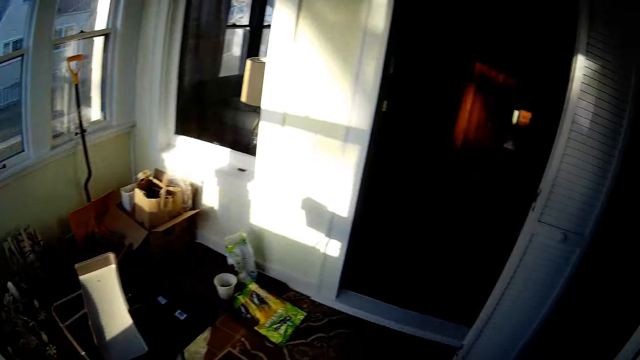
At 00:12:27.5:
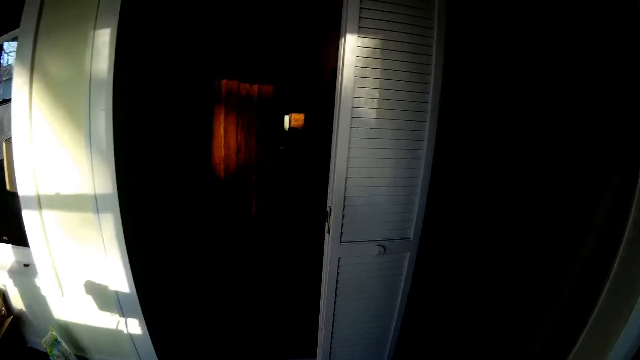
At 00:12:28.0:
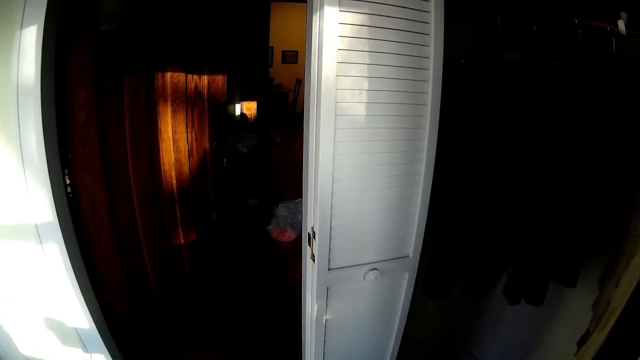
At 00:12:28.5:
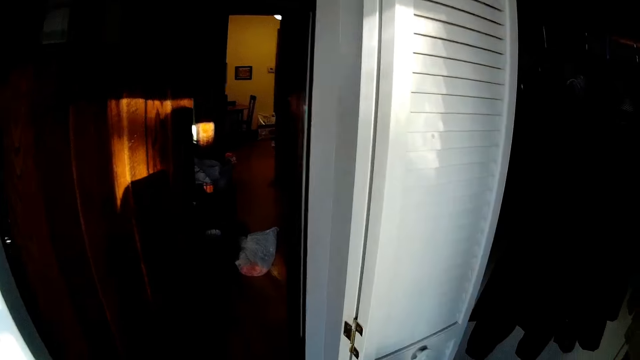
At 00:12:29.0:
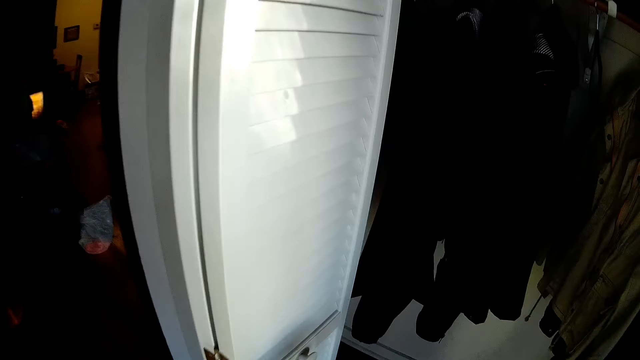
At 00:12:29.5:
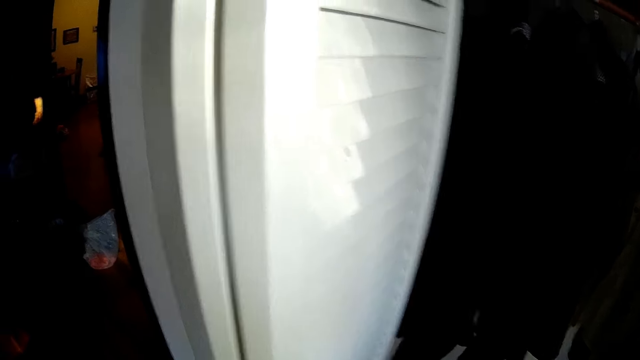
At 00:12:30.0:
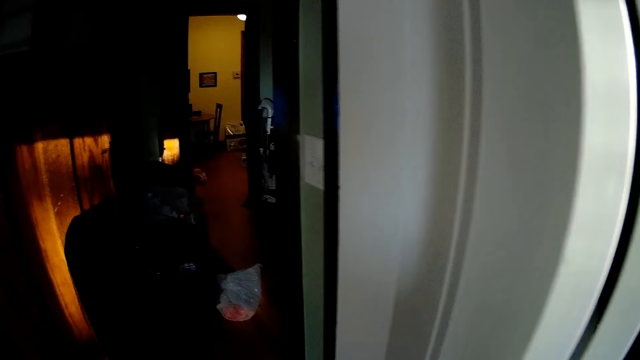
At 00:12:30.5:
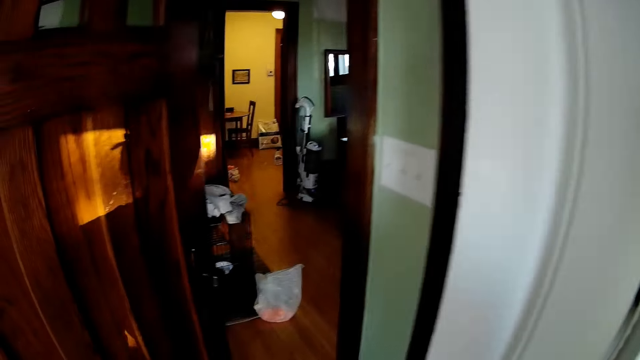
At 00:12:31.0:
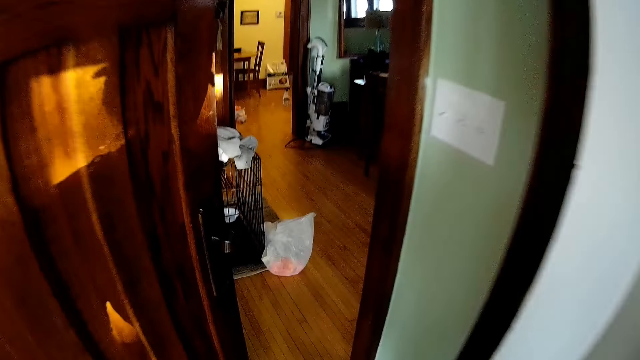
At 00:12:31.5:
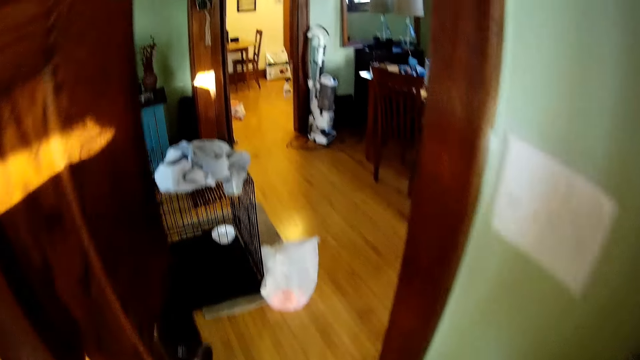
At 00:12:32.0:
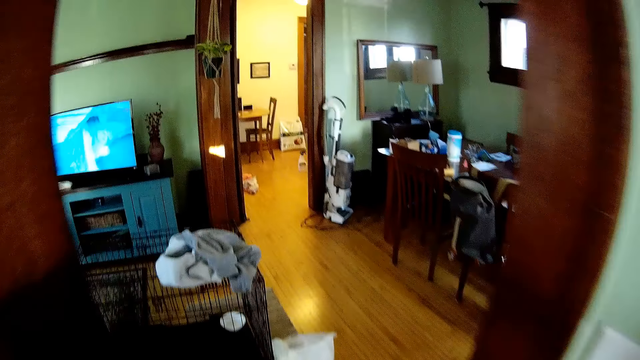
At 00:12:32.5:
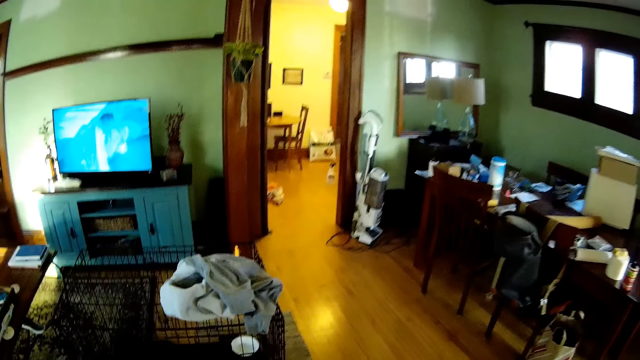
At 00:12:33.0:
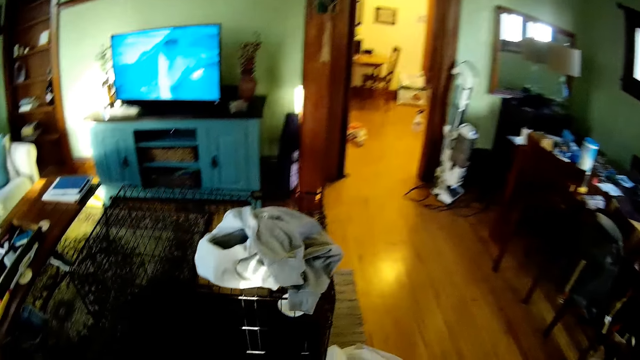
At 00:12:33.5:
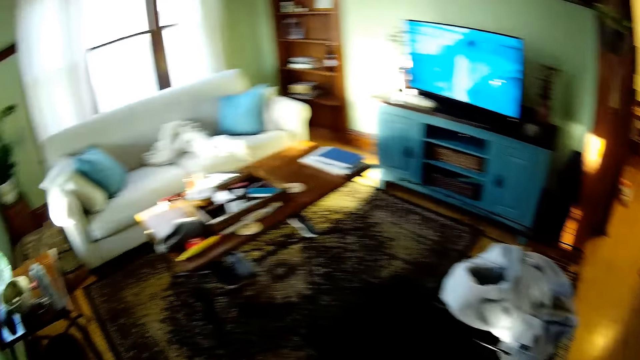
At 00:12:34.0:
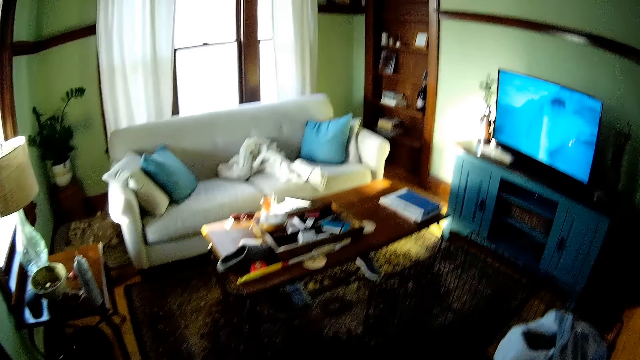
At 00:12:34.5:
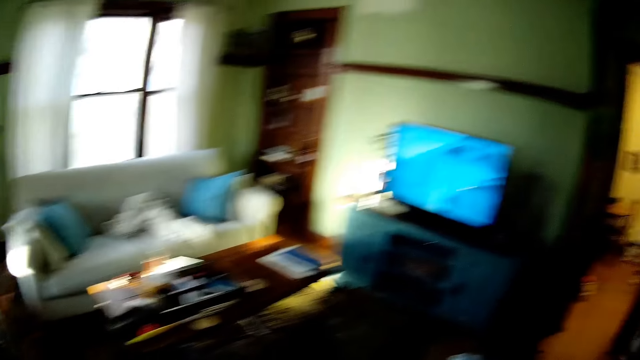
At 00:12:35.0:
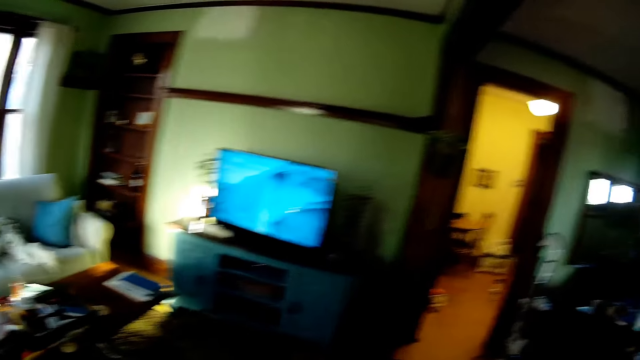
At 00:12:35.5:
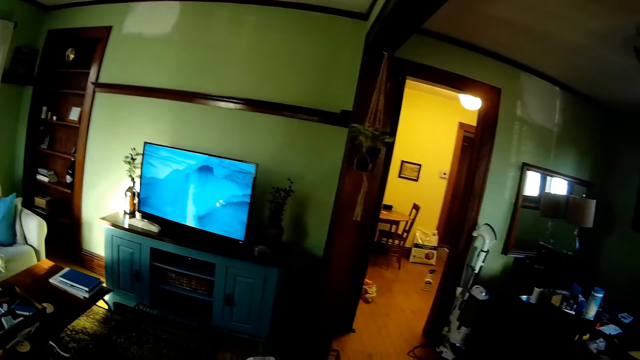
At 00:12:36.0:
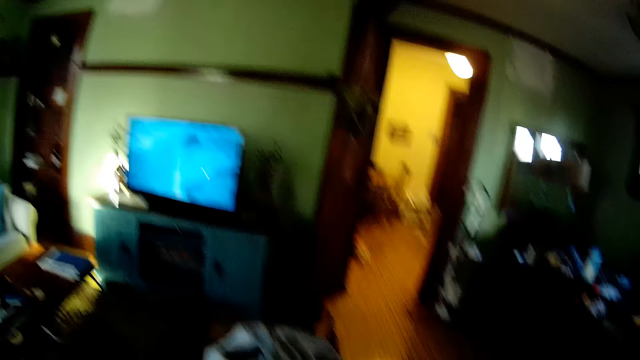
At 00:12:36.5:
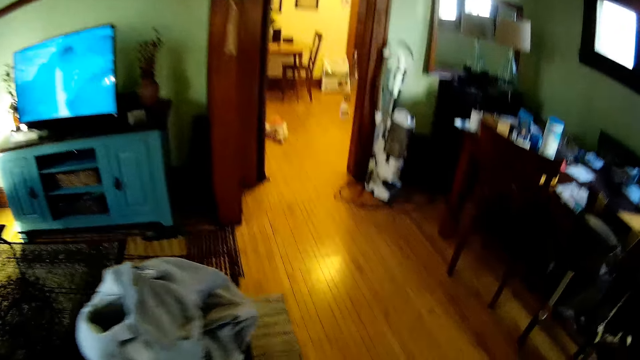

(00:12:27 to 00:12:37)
The camera wearer walks in the house. They walk into the living room. They look around the house.

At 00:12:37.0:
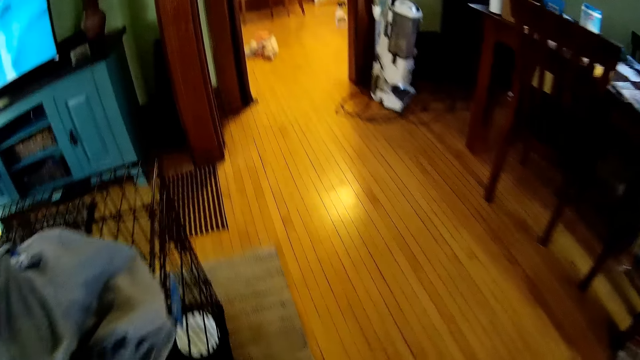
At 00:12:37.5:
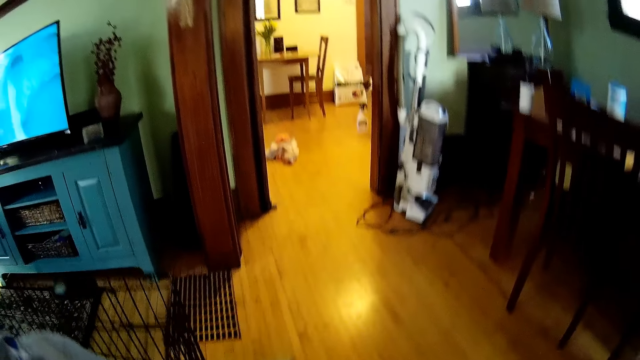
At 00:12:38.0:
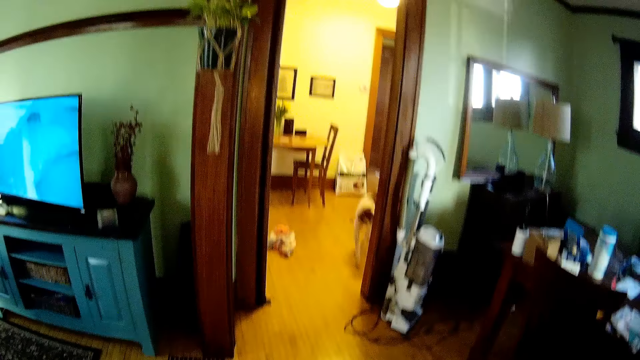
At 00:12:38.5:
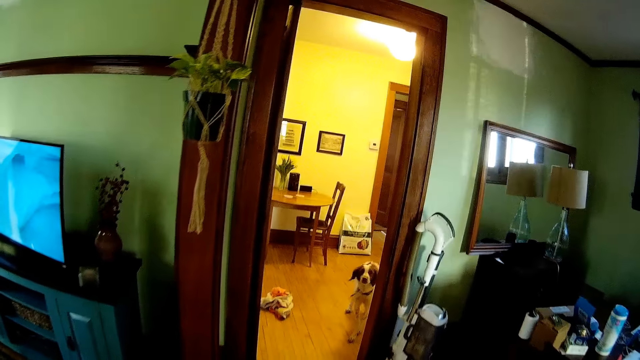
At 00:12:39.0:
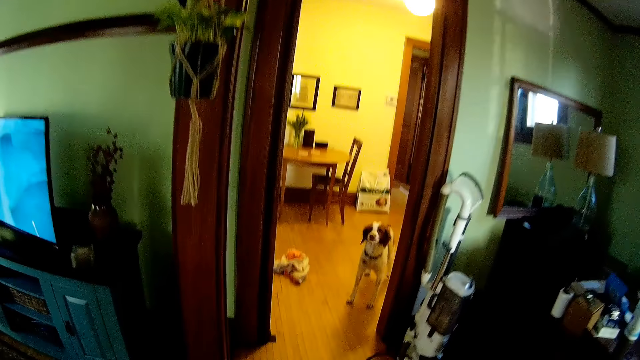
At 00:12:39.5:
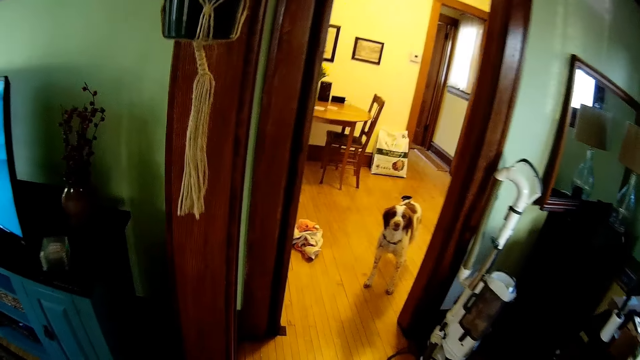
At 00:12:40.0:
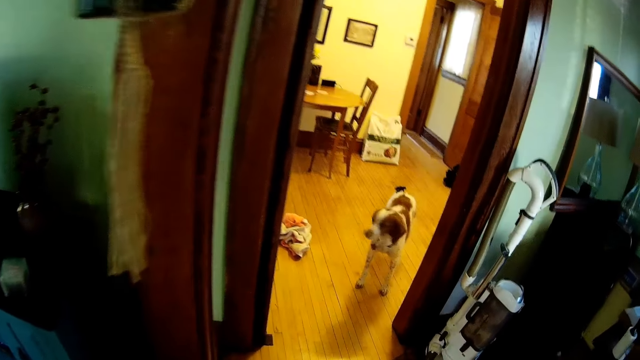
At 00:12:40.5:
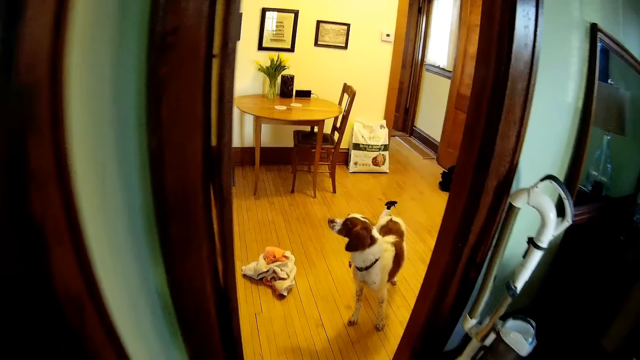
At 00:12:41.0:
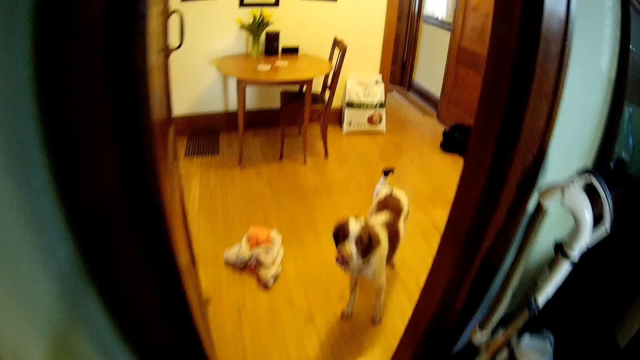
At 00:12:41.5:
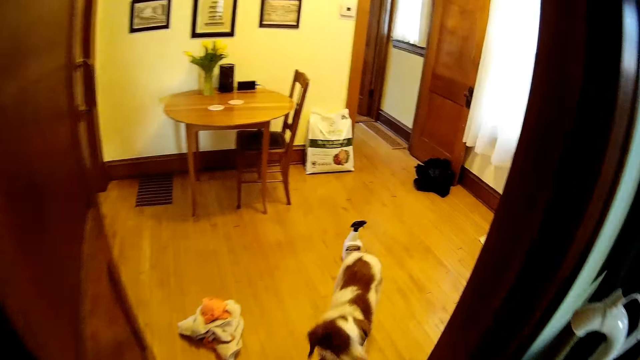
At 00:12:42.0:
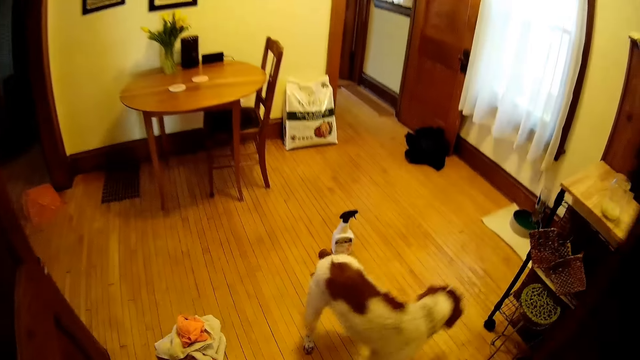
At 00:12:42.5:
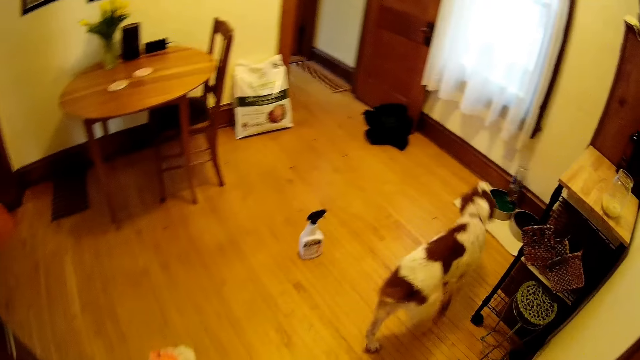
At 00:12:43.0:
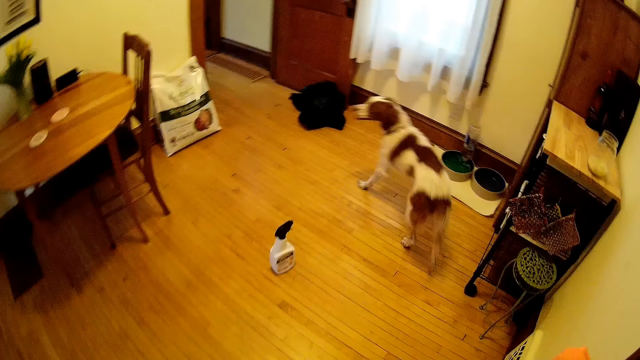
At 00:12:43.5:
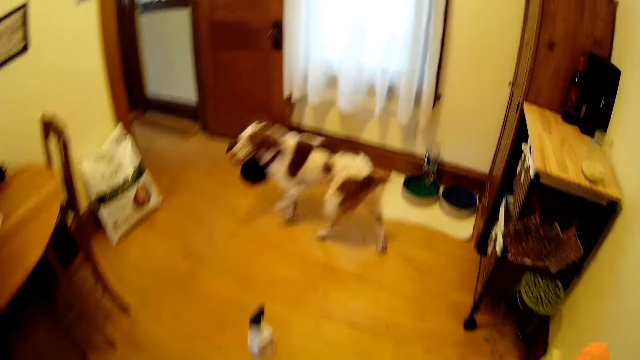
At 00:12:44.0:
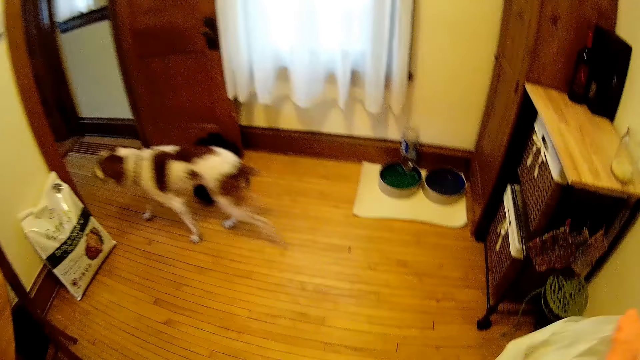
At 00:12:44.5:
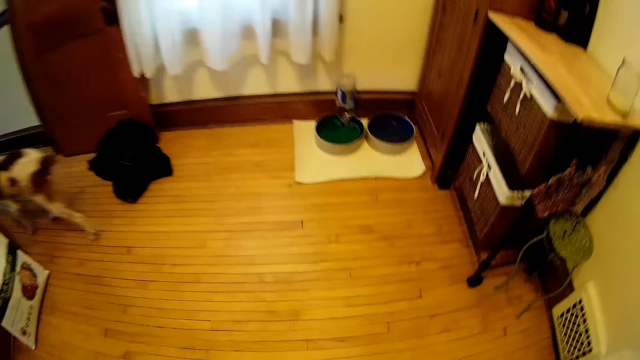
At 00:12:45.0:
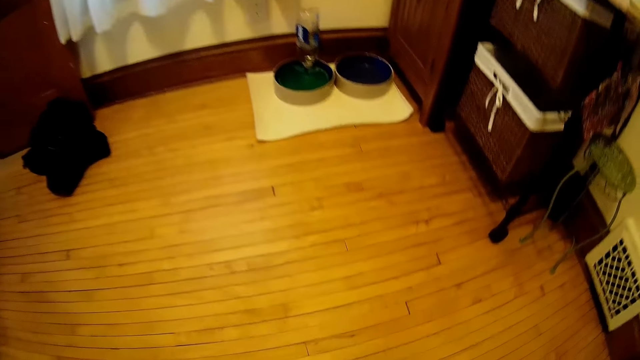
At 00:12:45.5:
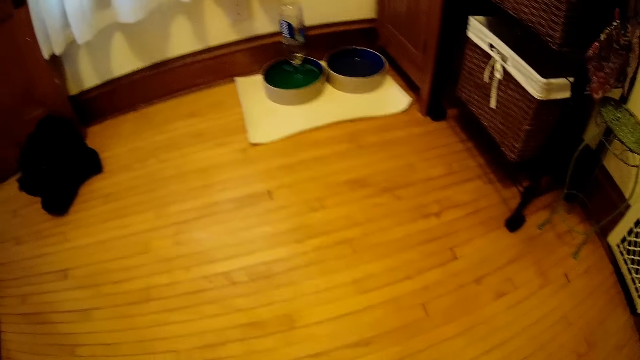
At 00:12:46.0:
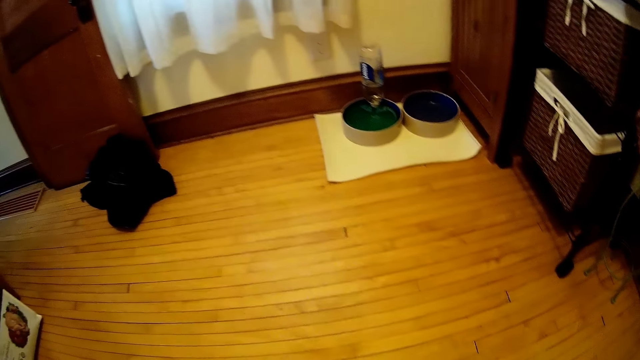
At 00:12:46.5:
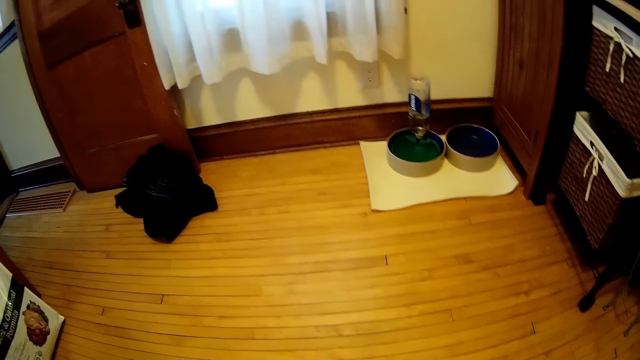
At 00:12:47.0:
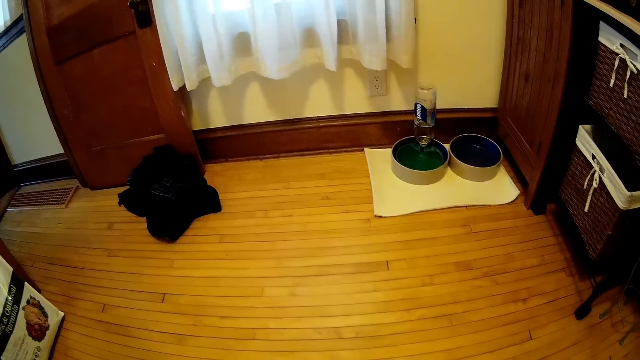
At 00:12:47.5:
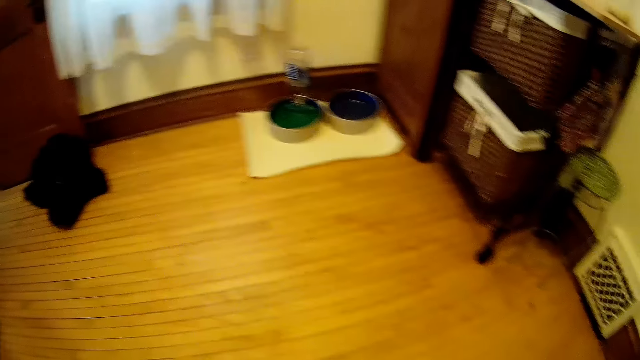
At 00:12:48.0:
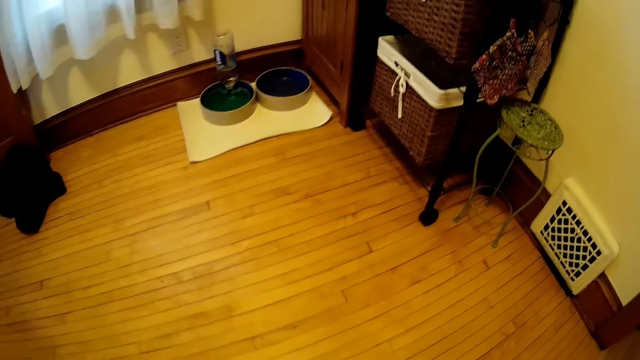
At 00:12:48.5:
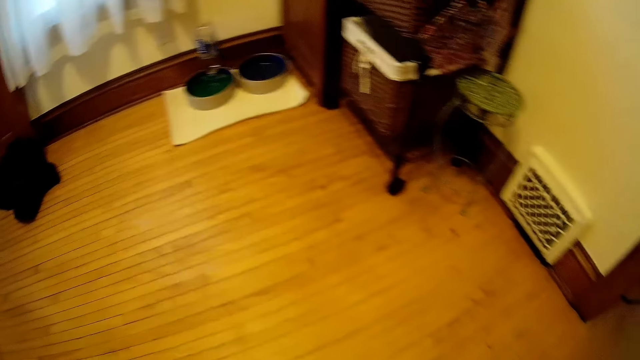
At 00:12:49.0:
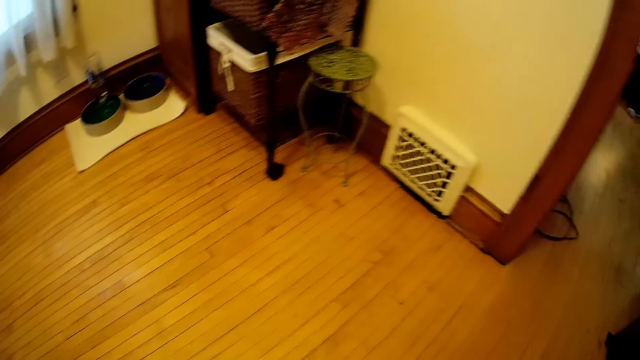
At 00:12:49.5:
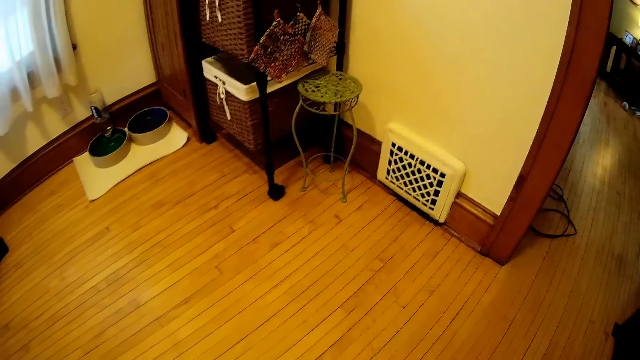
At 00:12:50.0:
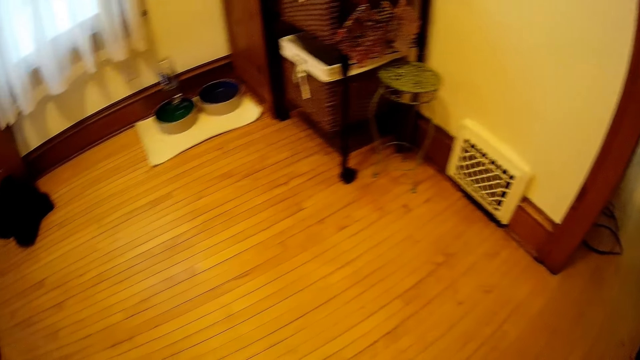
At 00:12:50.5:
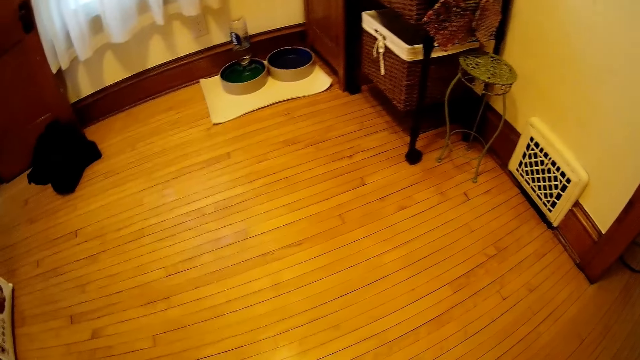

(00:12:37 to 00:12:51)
The dog walks towards the camera wearer. The camera wearer walks in the house. The dog walks away from the camera wearer. The camera wearer walks into the room. They look at the floor.
